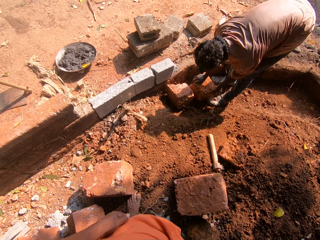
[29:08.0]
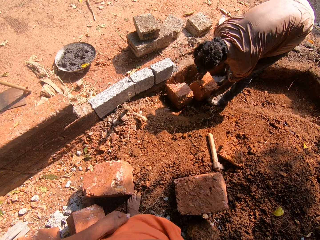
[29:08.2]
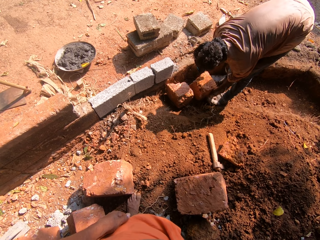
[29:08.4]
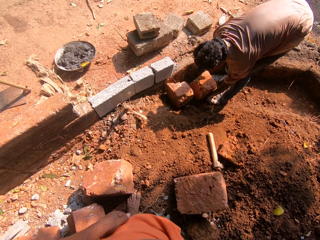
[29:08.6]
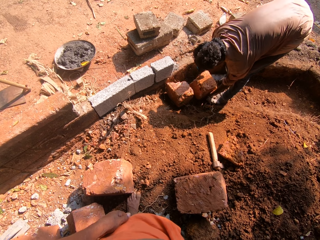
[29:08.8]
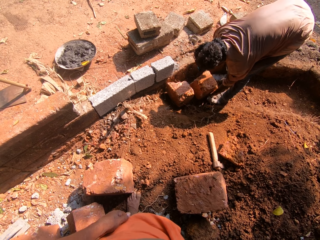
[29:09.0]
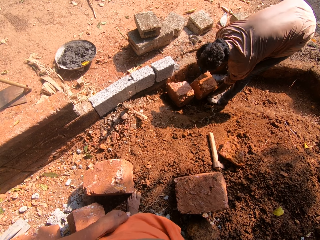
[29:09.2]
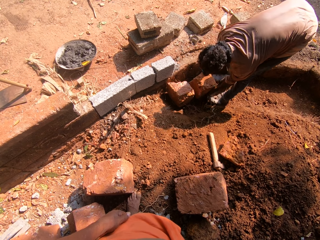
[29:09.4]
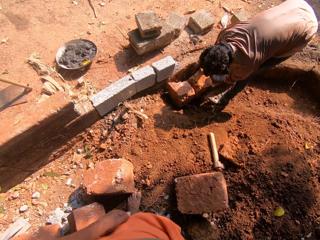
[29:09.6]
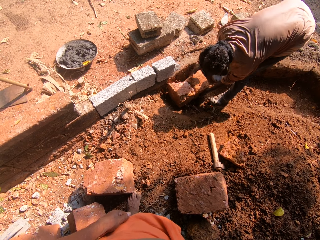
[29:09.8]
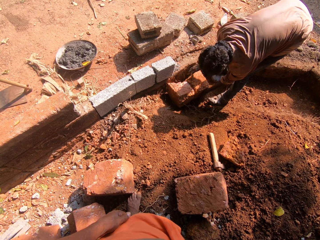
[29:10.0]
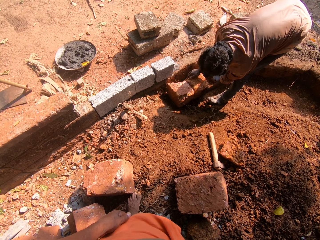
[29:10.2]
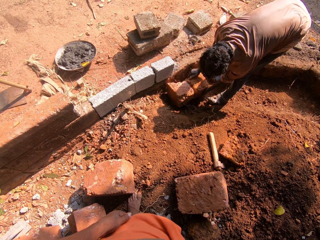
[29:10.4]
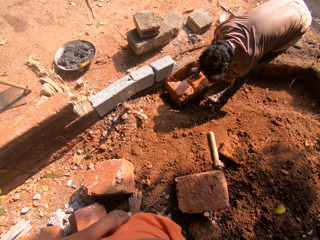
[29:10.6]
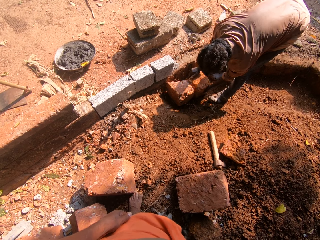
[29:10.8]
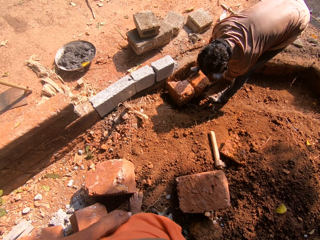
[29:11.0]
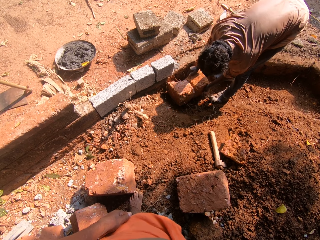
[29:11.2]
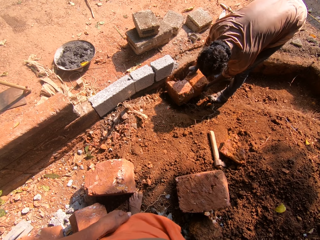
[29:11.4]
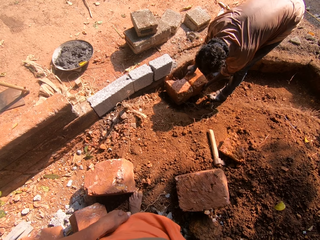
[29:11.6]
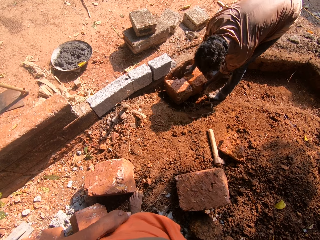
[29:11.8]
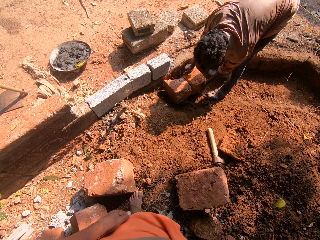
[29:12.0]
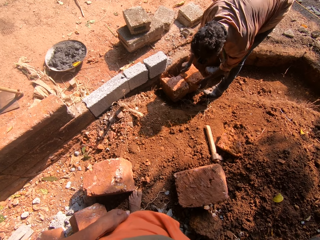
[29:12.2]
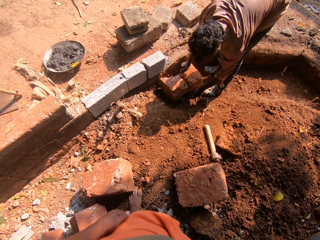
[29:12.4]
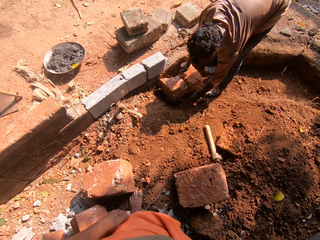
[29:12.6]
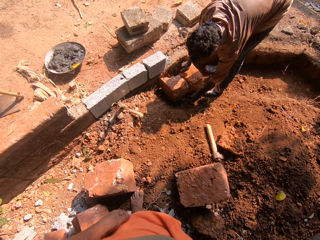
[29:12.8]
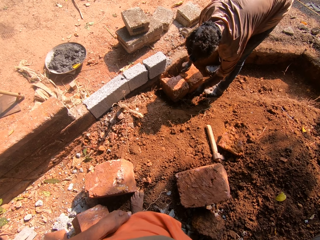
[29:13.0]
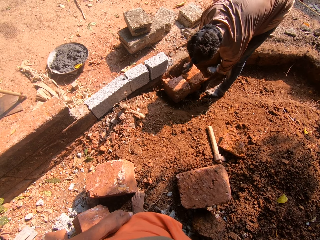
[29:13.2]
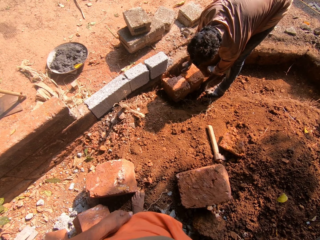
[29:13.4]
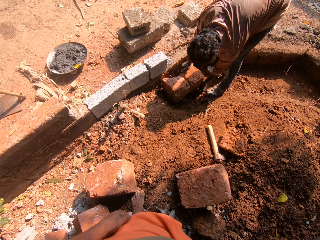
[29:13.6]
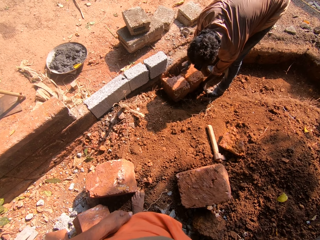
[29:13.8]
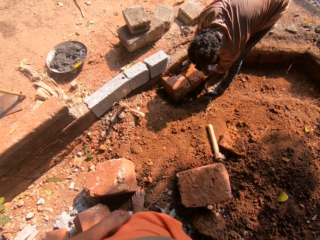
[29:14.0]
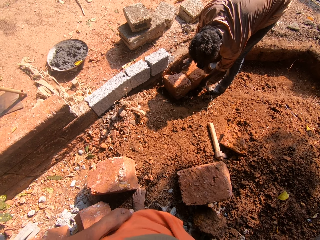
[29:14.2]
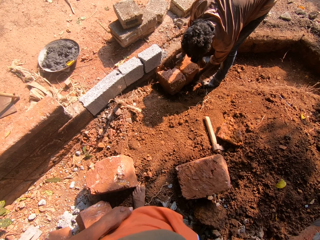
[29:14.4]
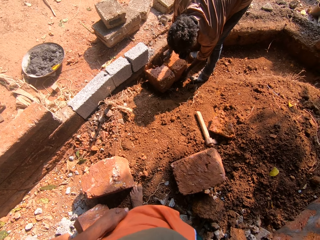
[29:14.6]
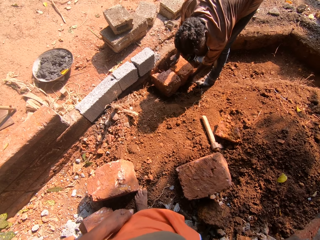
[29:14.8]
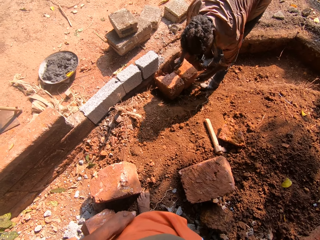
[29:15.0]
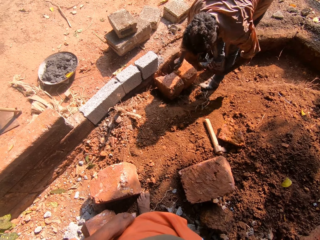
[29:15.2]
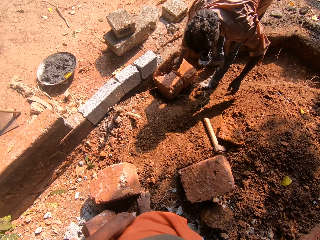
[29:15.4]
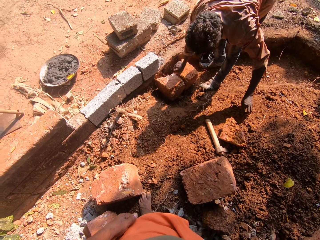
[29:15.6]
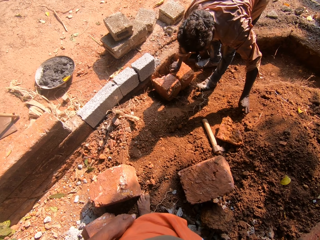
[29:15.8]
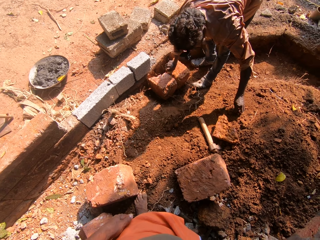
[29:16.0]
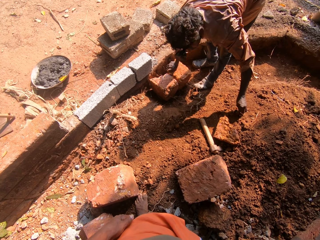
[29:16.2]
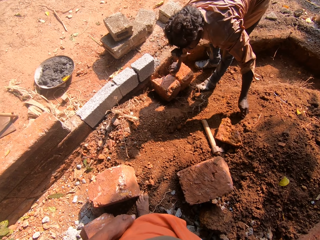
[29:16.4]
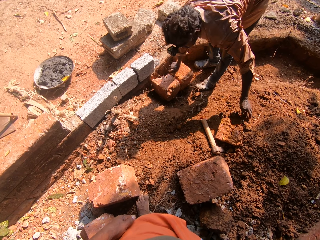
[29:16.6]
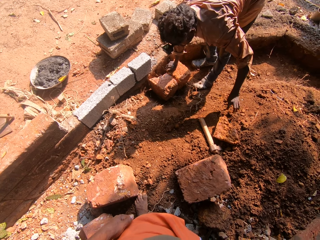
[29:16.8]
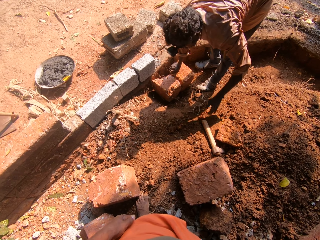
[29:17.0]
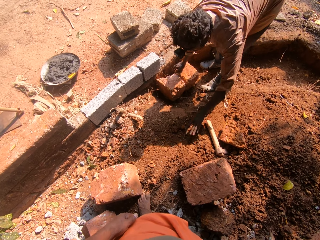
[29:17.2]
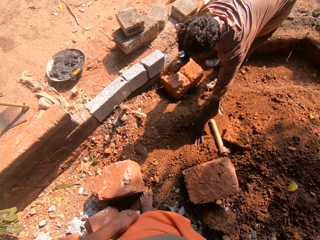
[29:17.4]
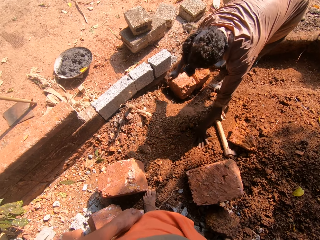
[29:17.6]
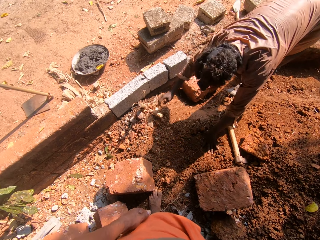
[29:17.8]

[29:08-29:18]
The man moves the brick with both hands. The man touches a stone with his left hand.

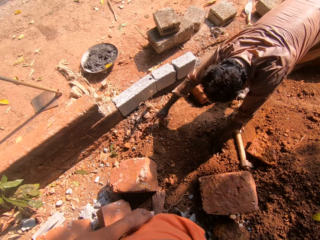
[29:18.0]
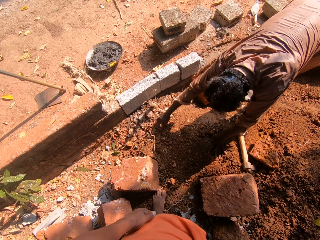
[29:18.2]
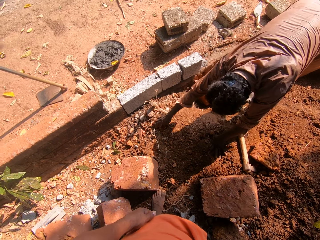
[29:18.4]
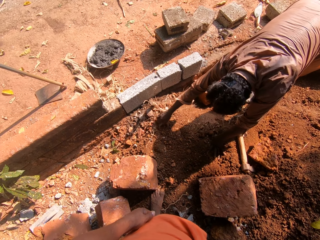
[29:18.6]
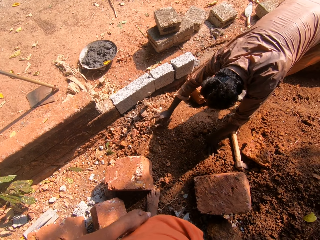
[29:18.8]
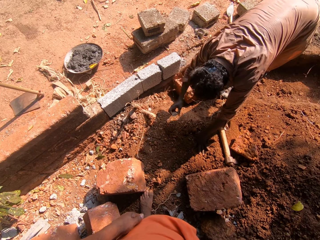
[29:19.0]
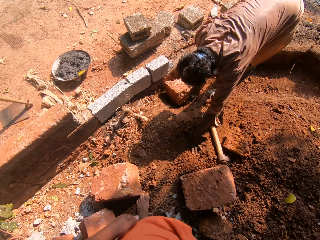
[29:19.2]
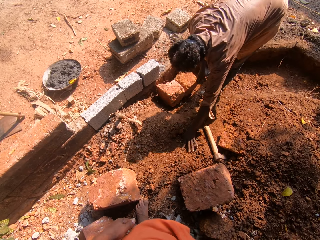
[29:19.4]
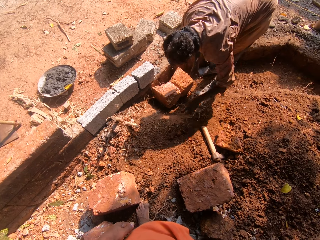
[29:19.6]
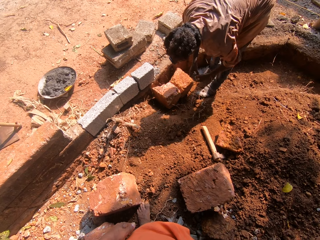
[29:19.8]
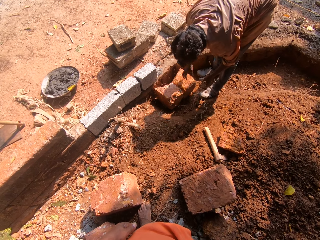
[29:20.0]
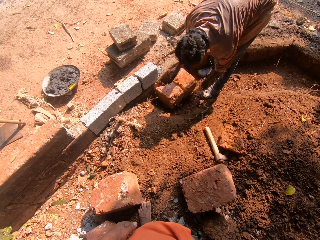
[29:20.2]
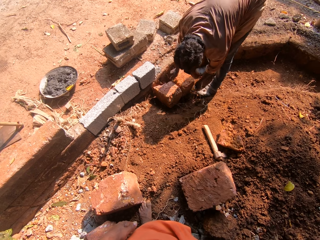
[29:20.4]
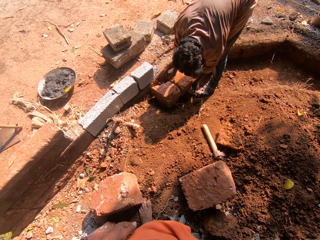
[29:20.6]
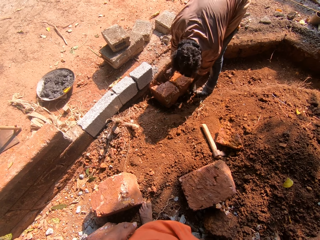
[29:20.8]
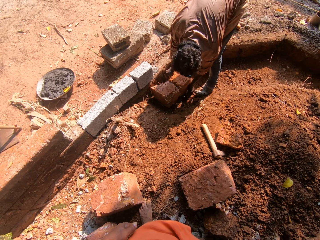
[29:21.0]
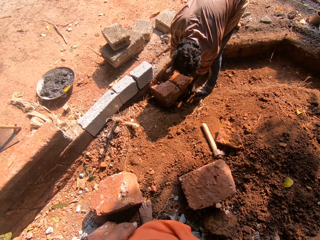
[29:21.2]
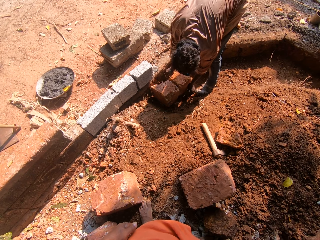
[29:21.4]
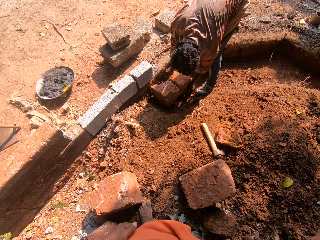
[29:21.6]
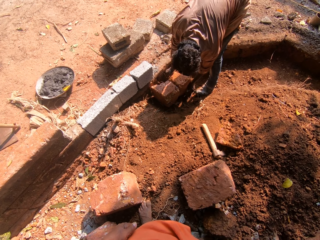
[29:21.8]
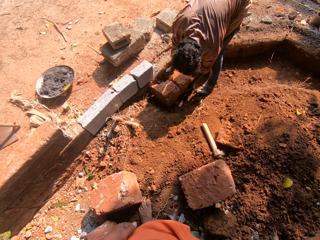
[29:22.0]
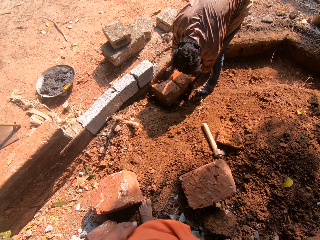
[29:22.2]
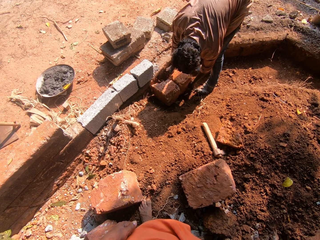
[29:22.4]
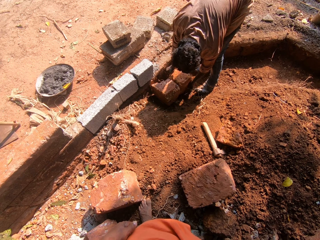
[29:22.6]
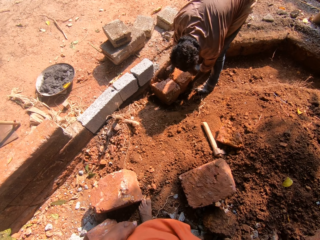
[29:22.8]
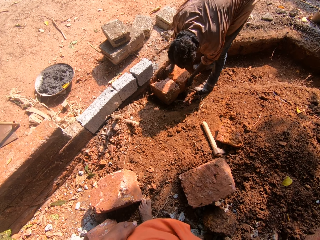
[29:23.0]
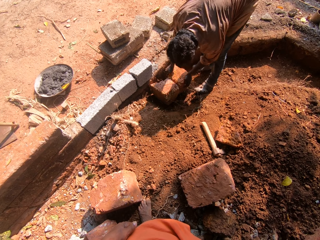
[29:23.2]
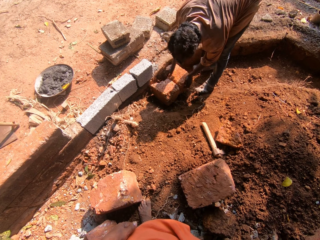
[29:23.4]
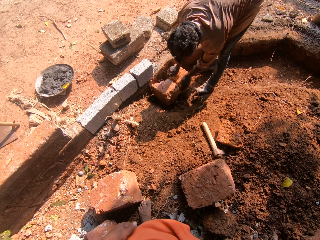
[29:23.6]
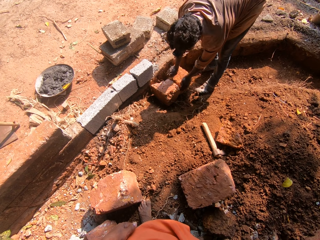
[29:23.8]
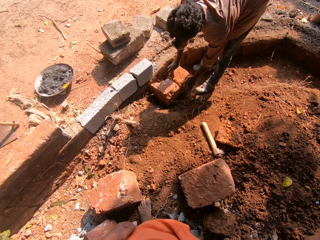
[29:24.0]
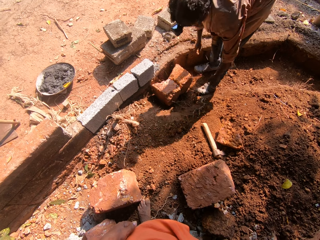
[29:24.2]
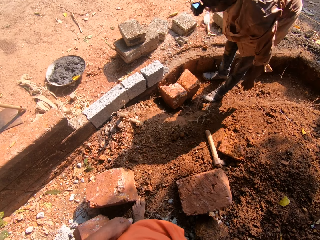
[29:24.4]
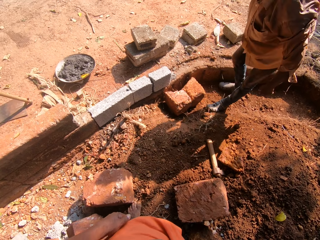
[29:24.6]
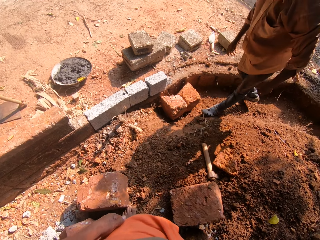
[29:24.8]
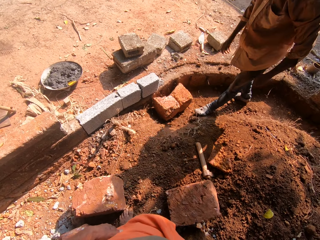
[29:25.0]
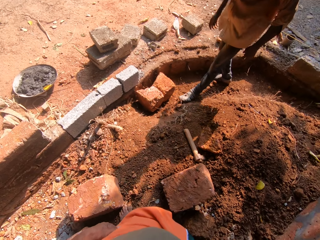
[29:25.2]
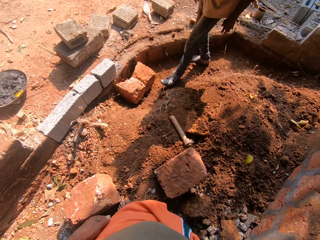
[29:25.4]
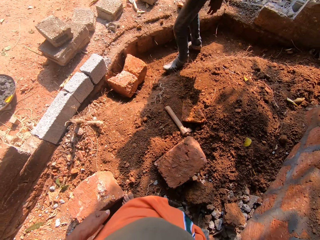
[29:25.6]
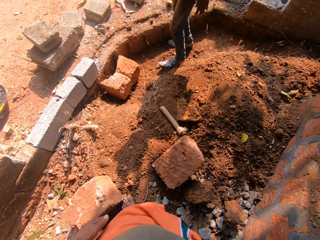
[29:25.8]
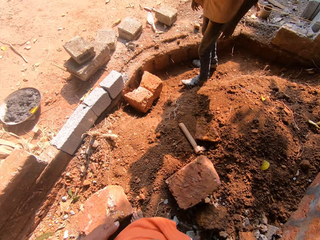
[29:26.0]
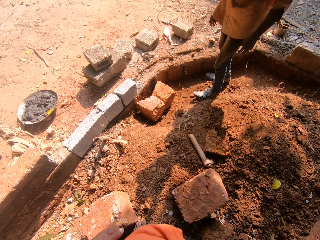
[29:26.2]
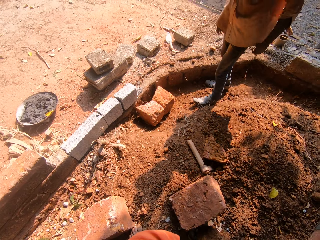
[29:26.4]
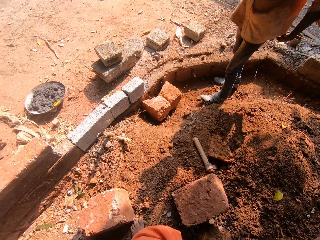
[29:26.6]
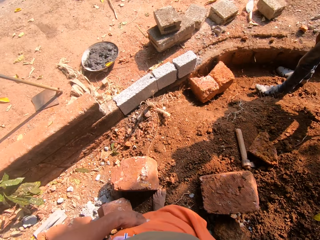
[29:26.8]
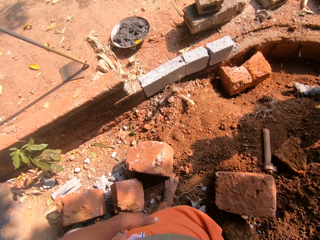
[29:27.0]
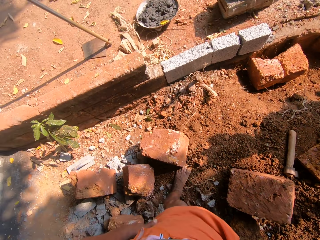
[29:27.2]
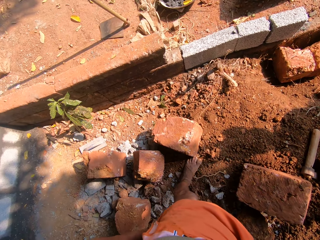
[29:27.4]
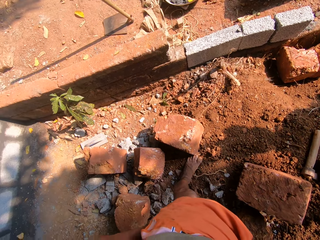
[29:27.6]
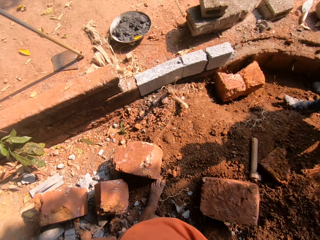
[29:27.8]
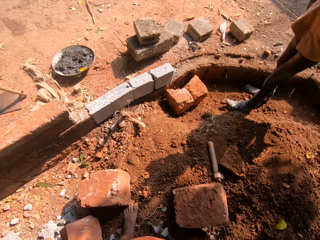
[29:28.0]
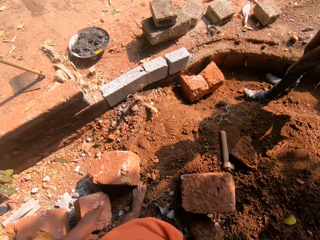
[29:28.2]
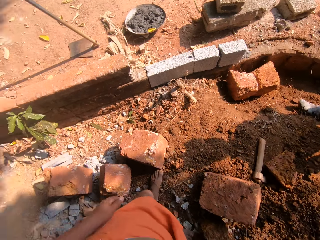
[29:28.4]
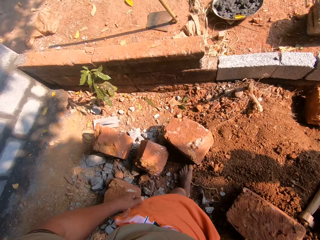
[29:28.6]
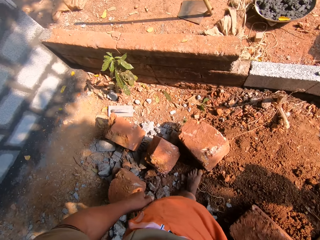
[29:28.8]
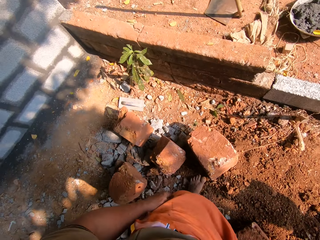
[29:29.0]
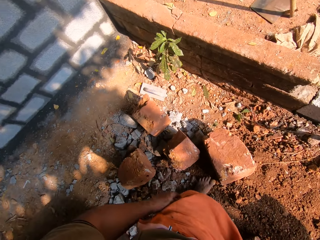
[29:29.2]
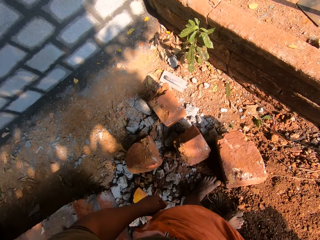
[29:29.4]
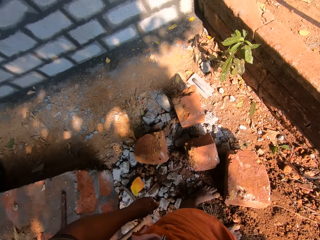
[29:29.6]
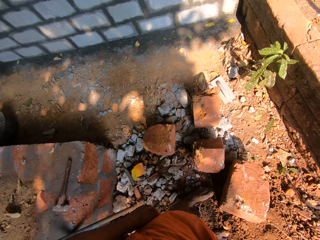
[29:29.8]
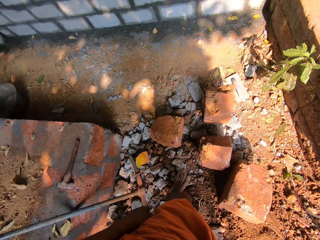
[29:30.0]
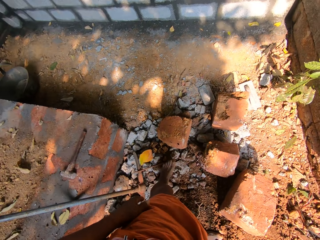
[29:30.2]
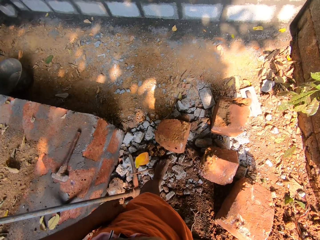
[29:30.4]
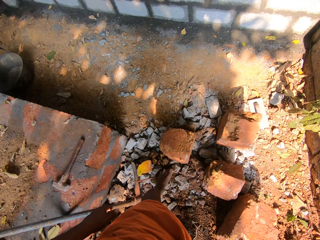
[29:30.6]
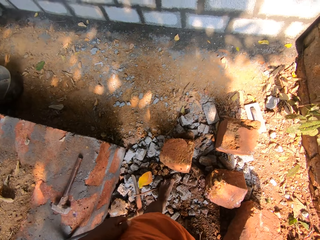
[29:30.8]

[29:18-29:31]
The man grabs a stone from the floor with his right hand. The camera wearer picks up a small stone. The man passes the stone to his left hand. The man places the stone under the brick with his left hand. The camera wearer puts the stone under the brick. The man presses the brick down with both hands. The camera wearer converses with the man.
